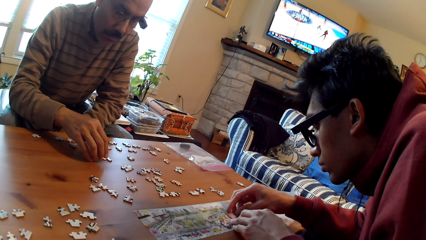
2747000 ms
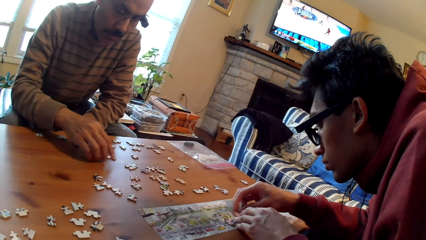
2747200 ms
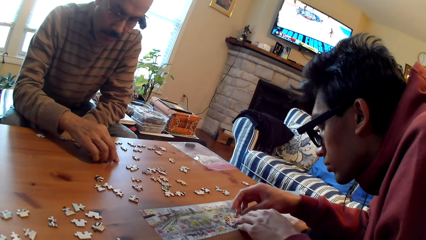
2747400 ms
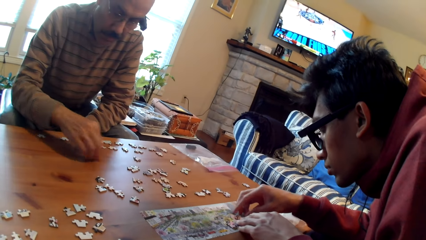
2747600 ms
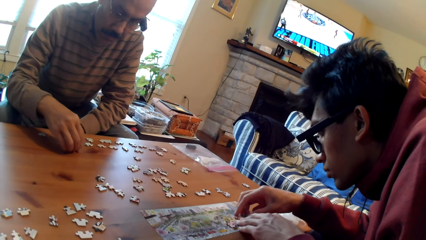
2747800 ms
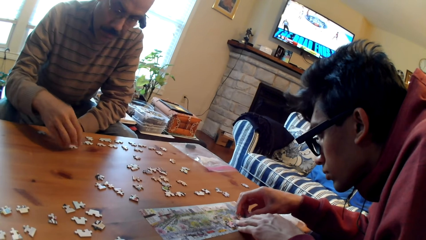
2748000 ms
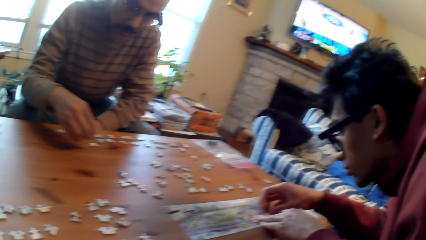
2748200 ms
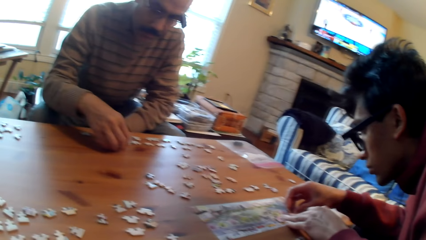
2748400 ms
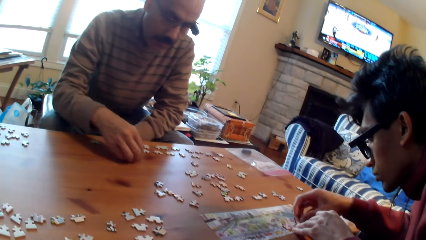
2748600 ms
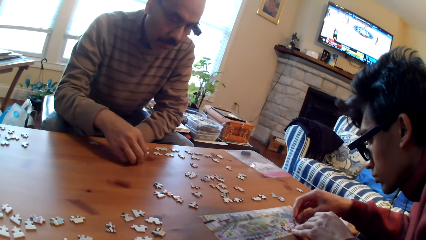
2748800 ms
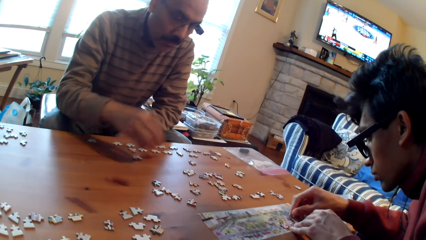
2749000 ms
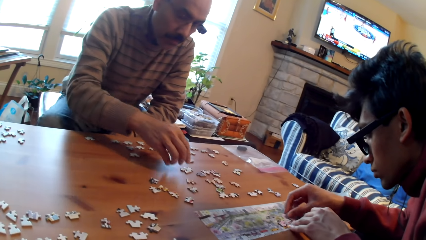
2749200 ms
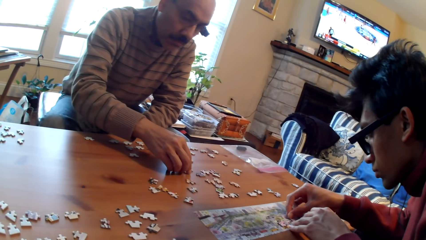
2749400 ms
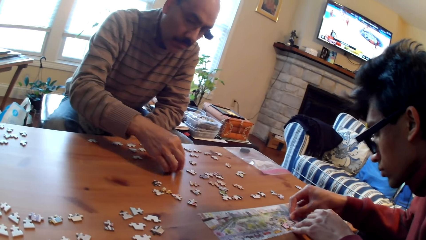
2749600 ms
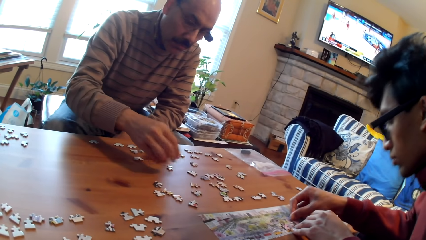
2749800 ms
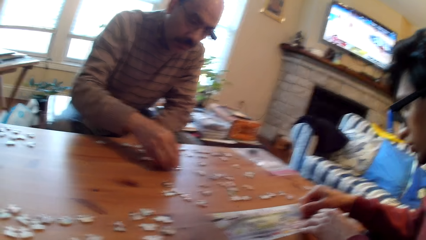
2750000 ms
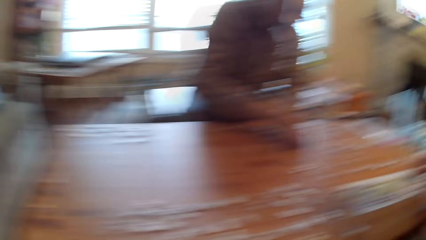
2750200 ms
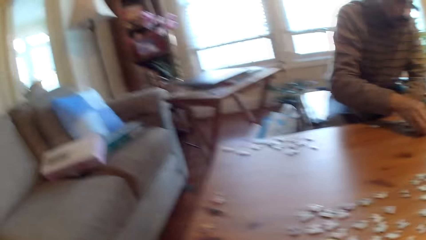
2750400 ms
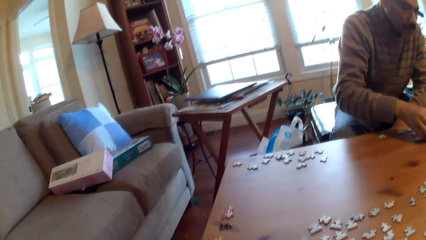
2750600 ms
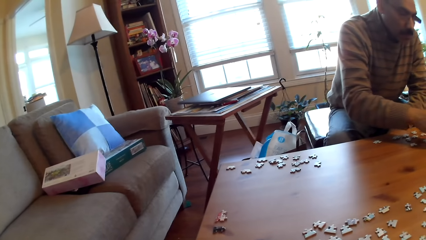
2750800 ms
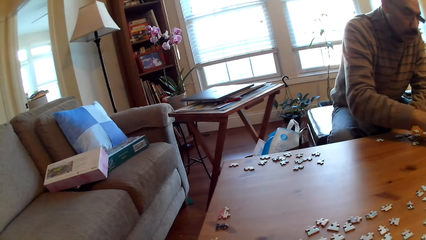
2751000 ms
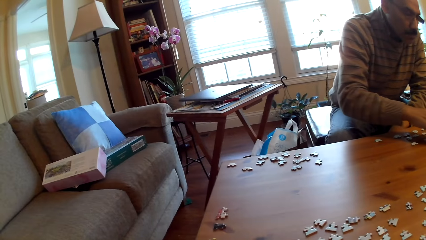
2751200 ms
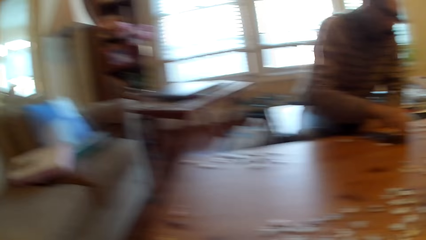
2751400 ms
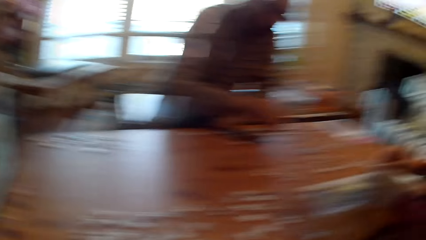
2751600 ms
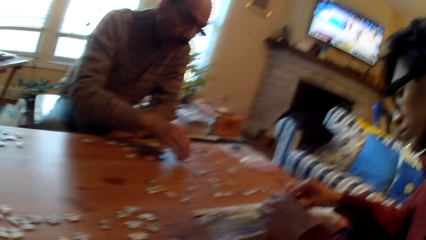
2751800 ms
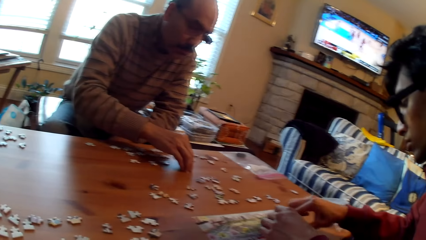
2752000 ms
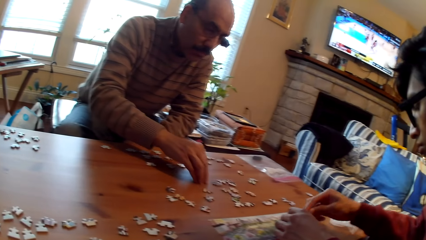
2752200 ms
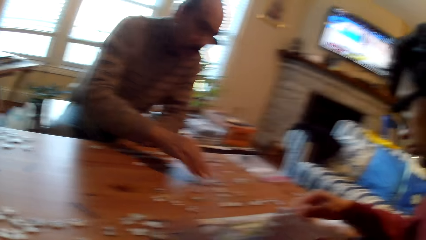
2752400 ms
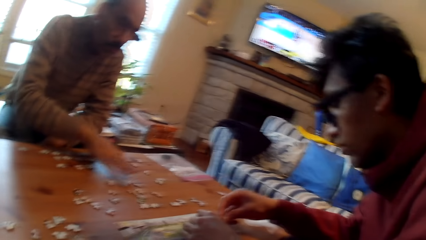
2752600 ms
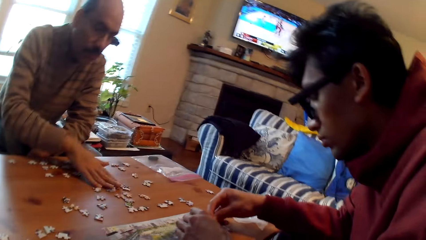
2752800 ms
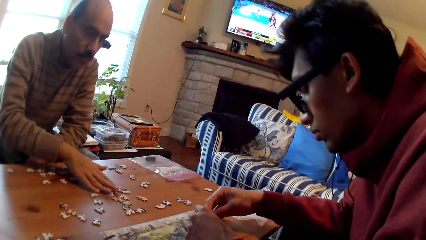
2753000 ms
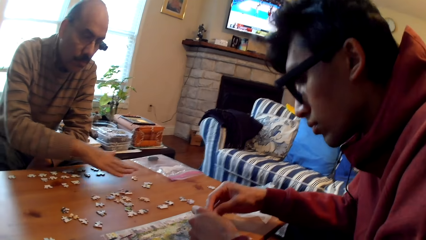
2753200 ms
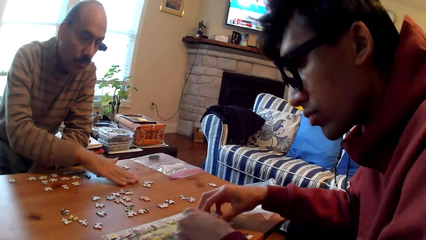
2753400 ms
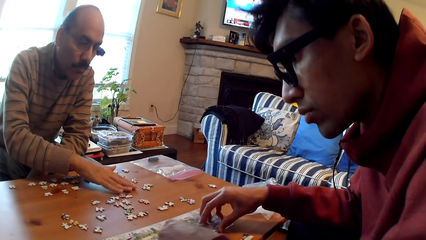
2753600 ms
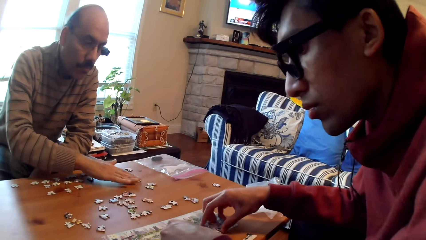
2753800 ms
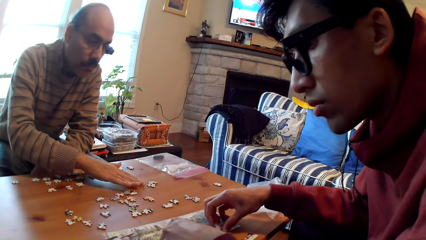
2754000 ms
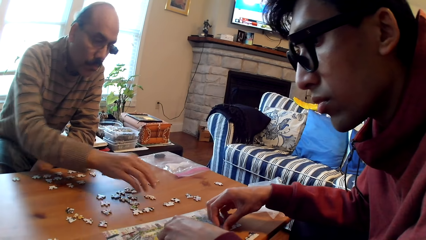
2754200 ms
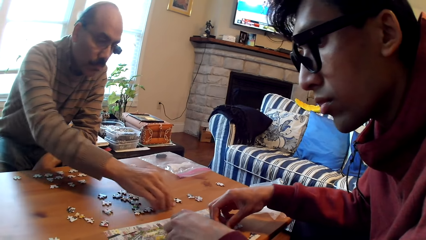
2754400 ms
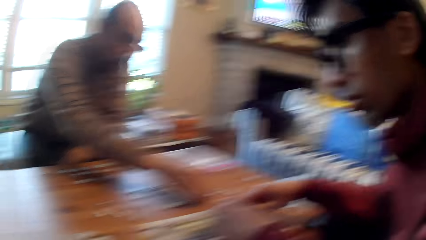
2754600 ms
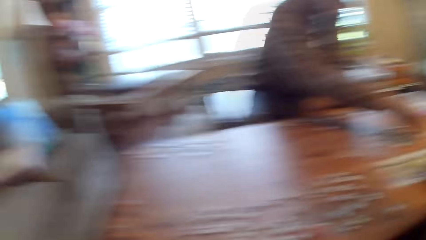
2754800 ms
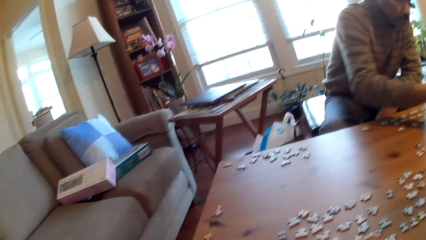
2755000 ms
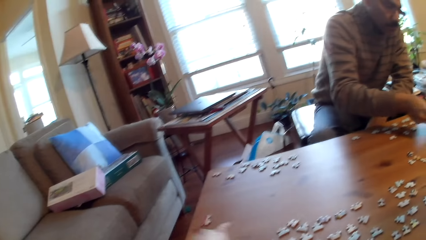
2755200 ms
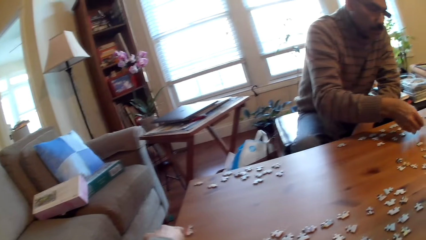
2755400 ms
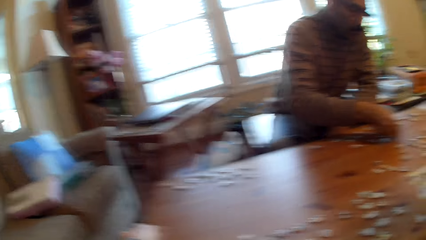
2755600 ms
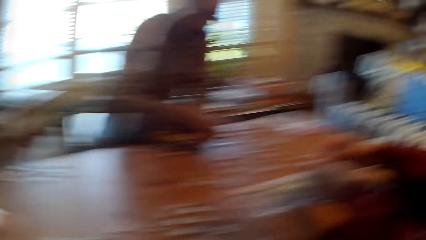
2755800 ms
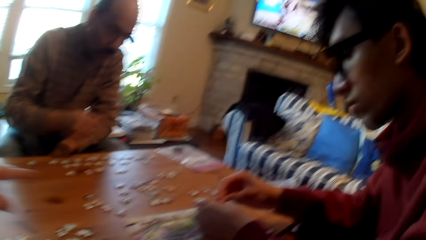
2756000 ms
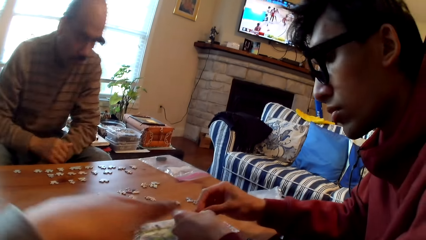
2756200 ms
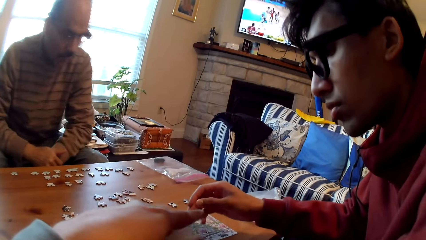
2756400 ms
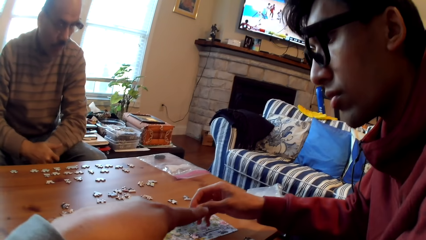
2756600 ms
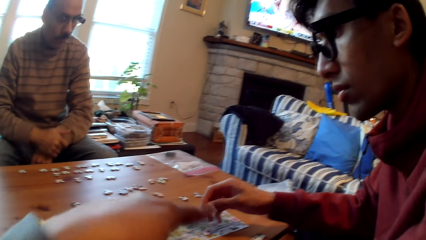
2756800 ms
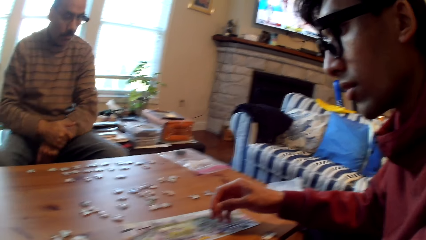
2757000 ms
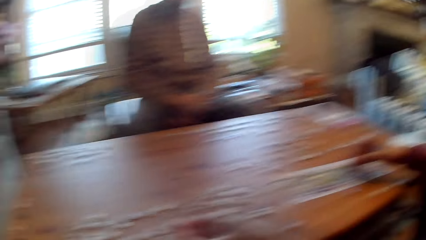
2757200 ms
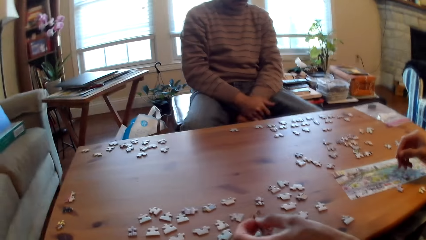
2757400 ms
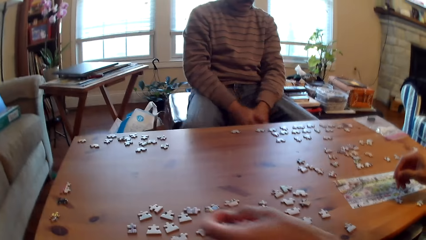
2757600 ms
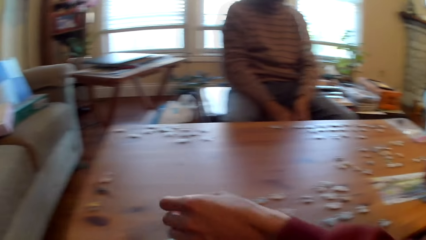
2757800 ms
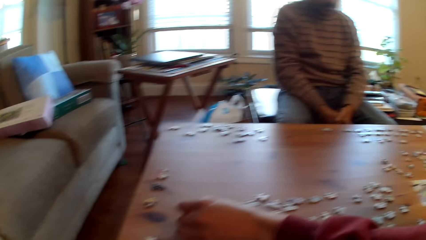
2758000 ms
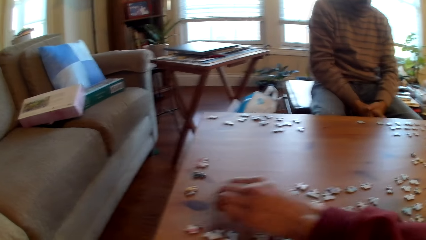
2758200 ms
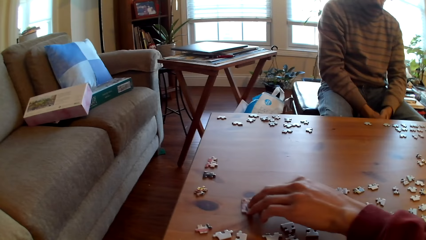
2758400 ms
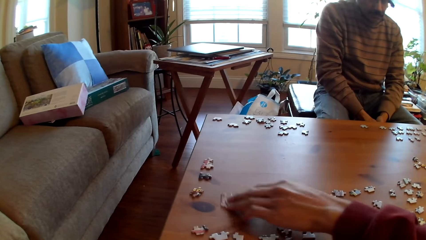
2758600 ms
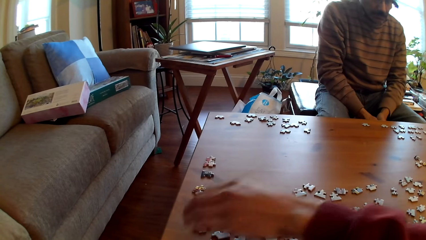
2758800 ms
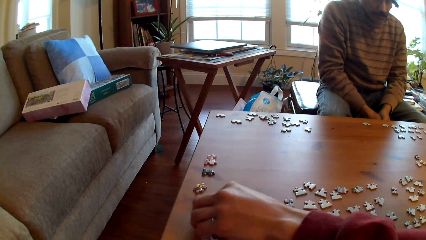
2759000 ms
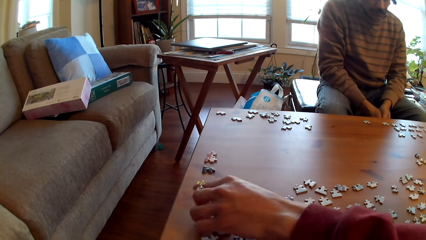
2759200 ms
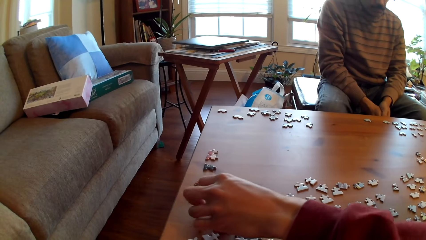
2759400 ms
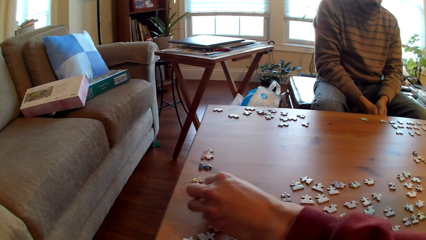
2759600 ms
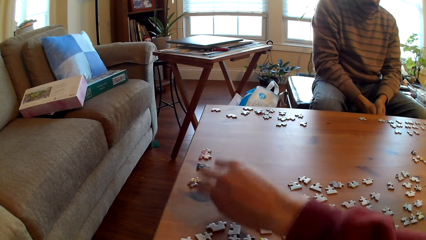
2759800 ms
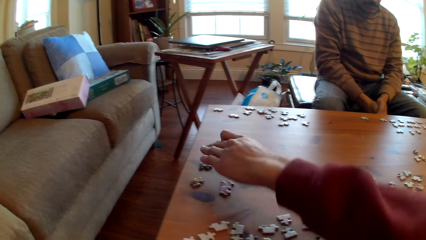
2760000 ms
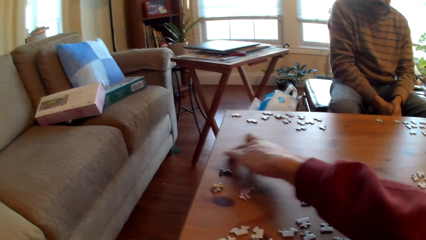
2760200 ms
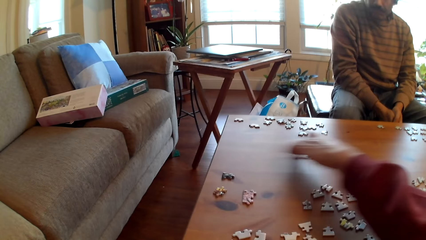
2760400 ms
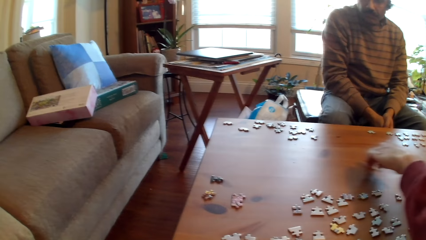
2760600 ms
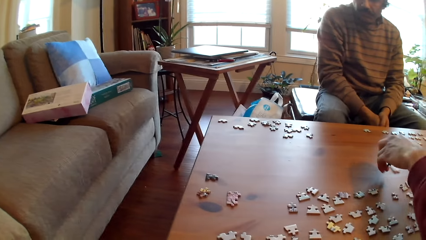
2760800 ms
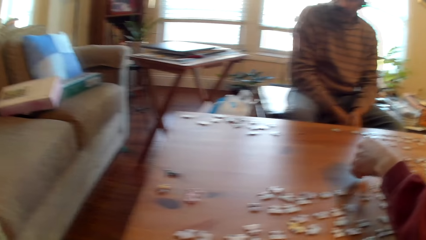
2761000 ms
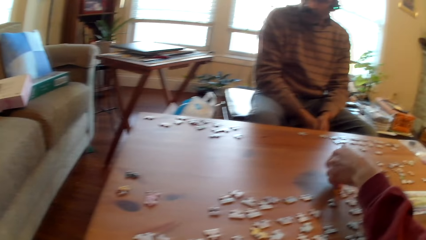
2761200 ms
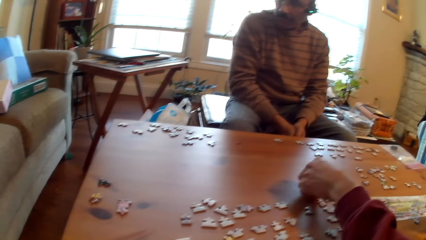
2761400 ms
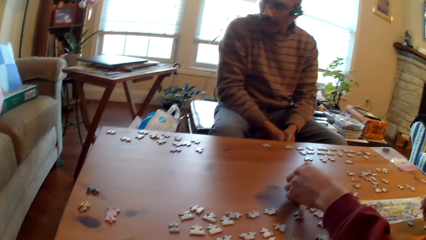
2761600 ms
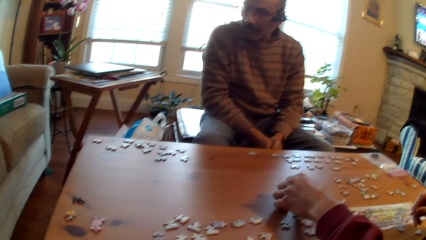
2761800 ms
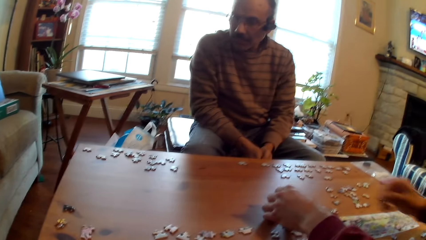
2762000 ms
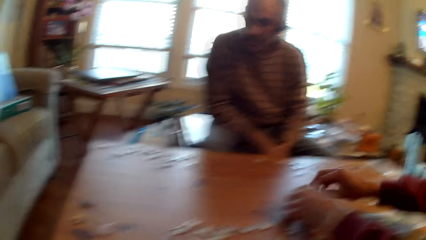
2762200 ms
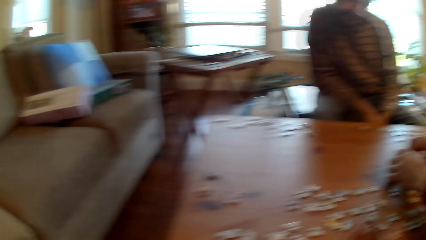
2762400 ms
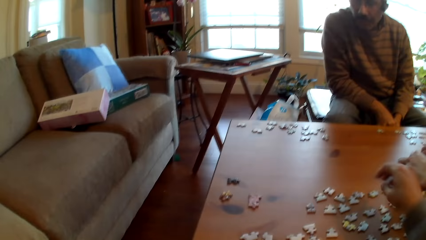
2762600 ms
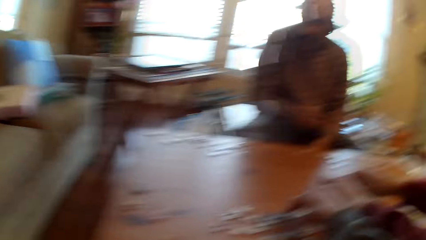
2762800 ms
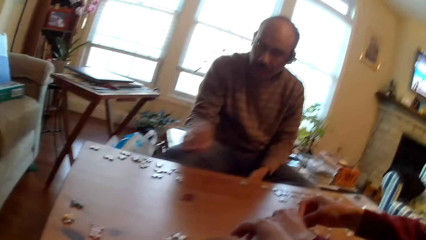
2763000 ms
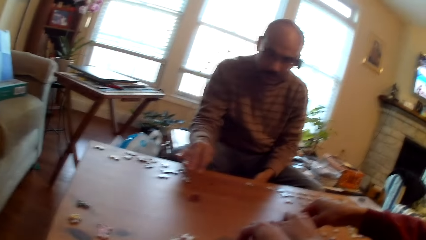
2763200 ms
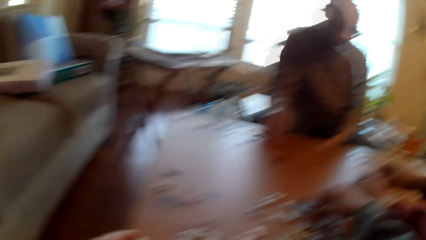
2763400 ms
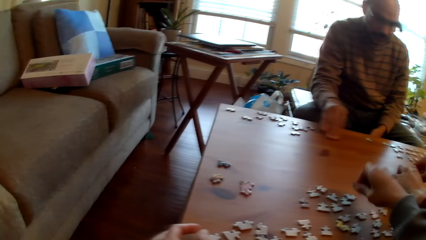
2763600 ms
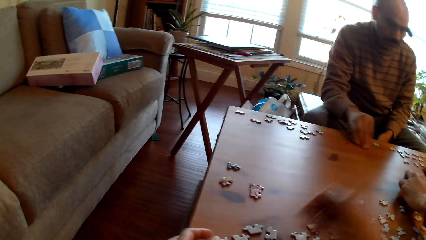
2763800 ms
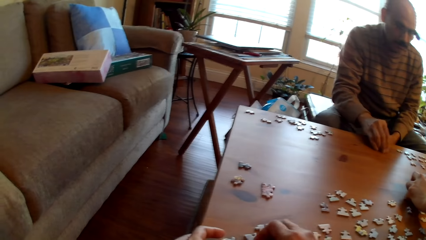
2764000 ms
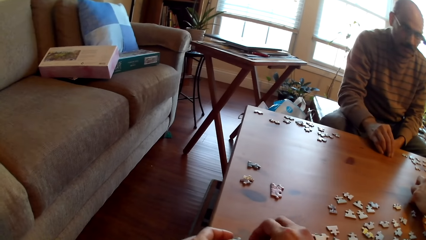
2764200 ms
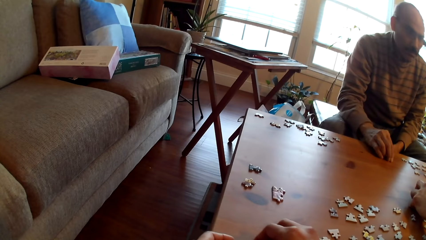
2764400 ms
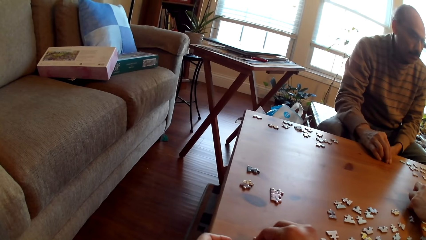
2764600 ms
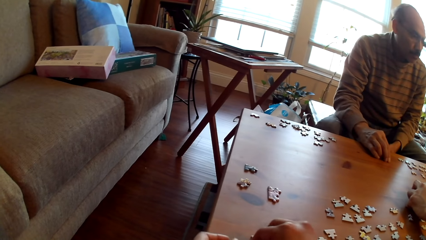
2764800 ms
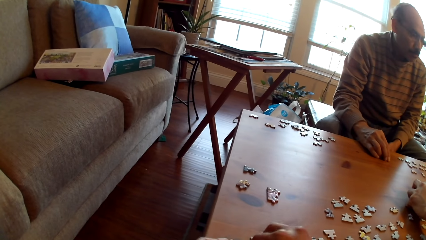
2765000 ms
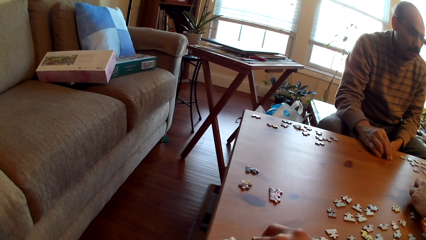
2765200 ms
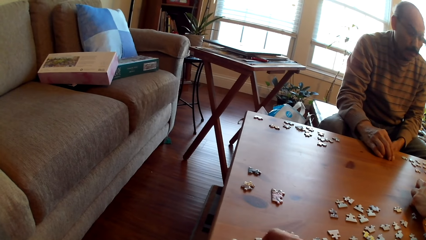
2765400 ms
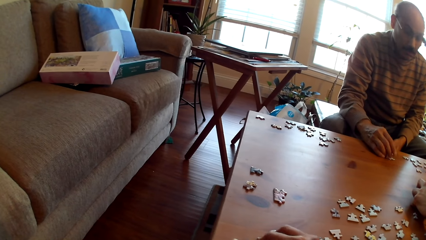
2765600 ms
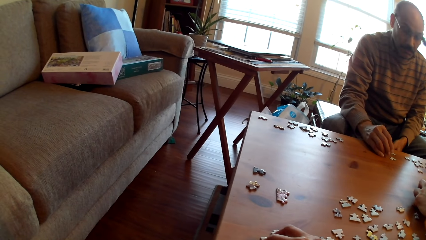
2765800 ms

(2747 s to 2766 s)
The camera wearer looks around the table. A person moves the puzzle pieces on the table. The camera wearer looks around the table. A man places a card on the table. The camera wearer moves the puzzle piece on the table. The man slides a card on the table. The person moves the puzzle pieces on the table. The camera wearer picks up a card from the table.
